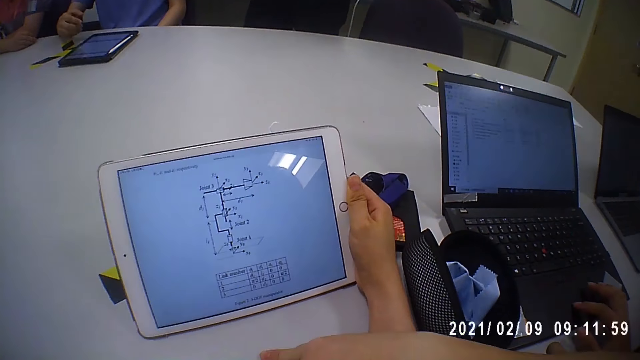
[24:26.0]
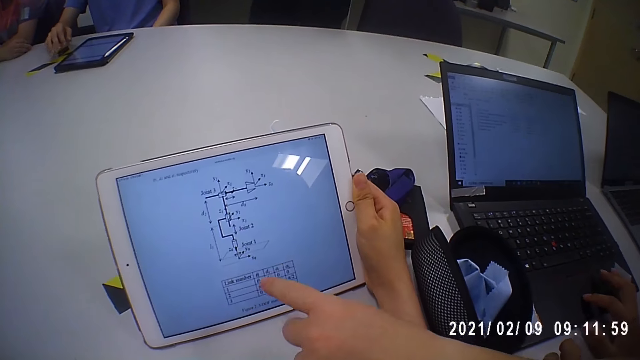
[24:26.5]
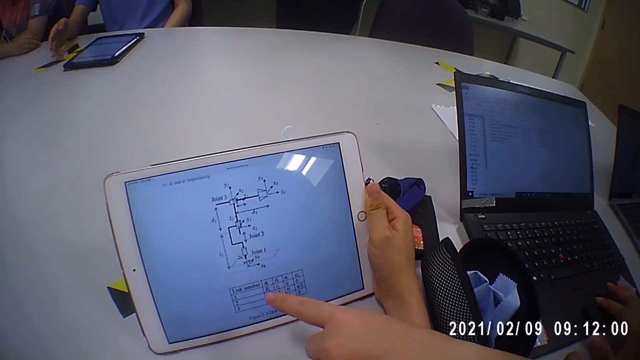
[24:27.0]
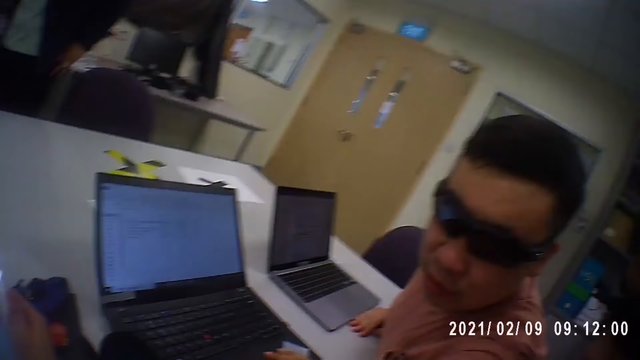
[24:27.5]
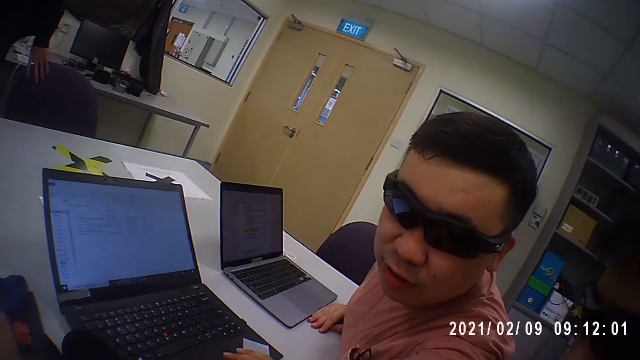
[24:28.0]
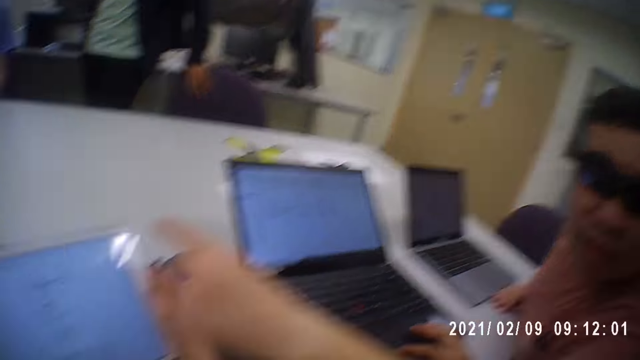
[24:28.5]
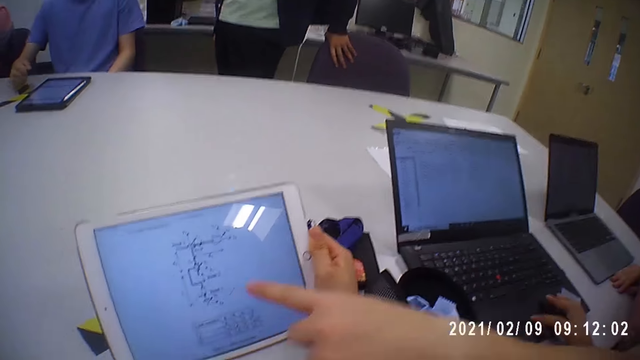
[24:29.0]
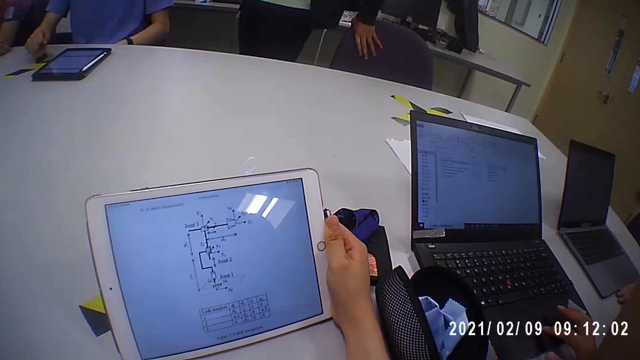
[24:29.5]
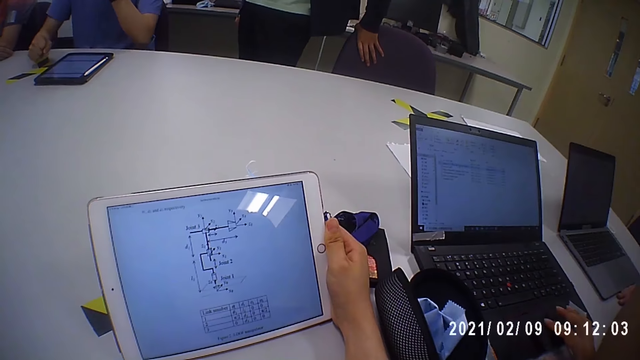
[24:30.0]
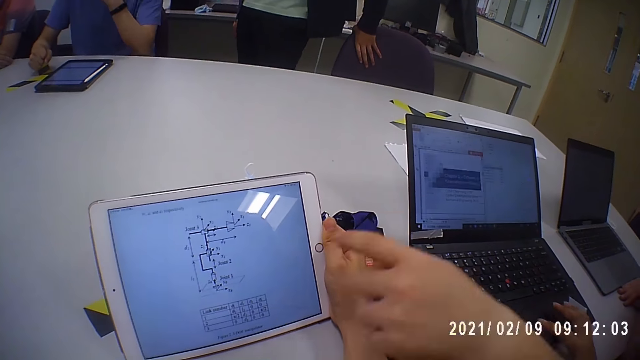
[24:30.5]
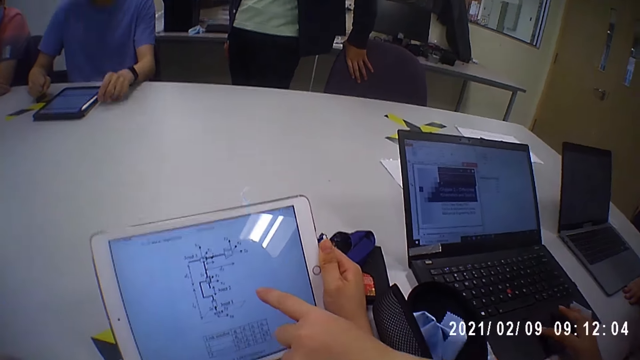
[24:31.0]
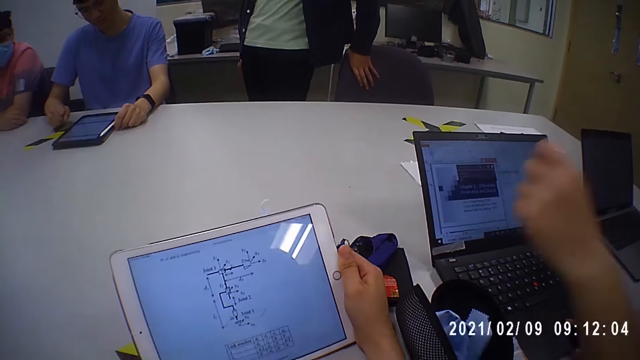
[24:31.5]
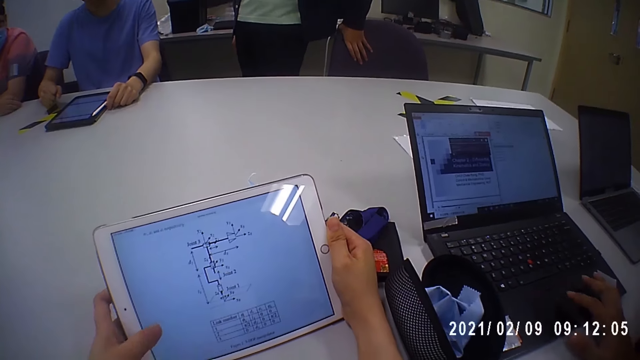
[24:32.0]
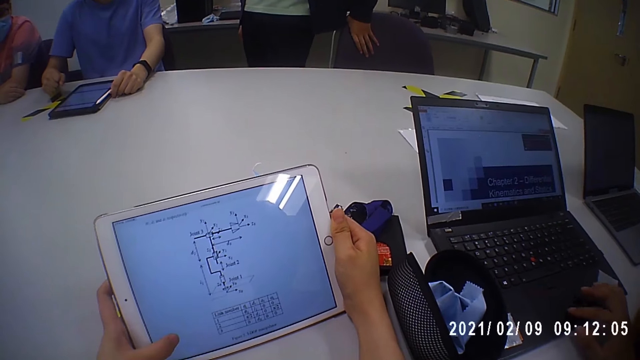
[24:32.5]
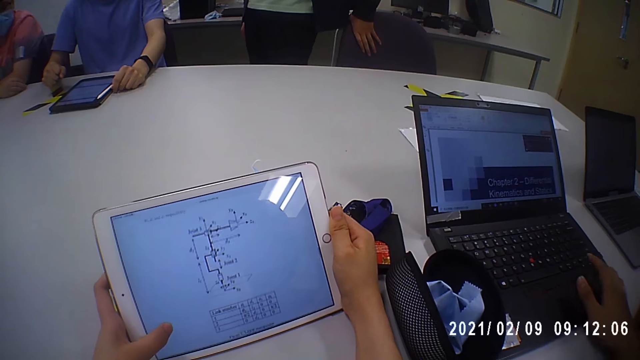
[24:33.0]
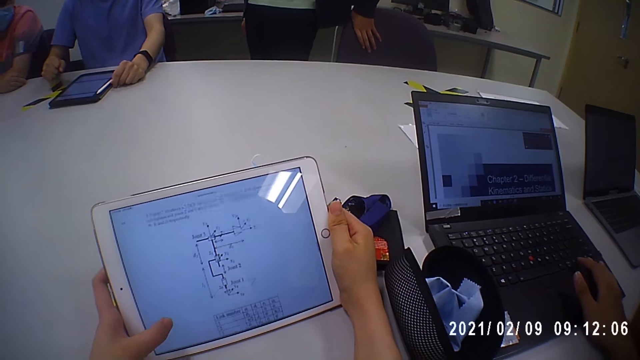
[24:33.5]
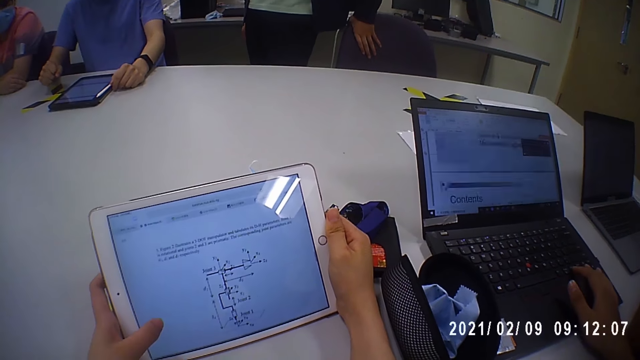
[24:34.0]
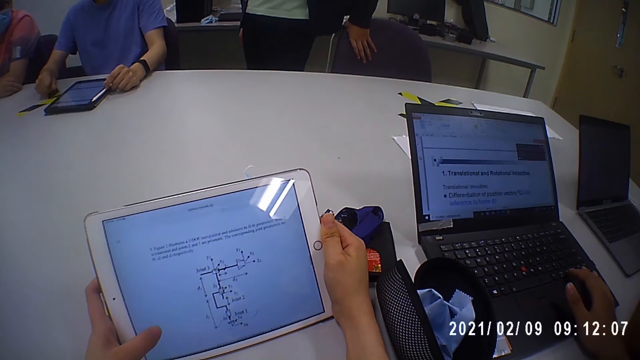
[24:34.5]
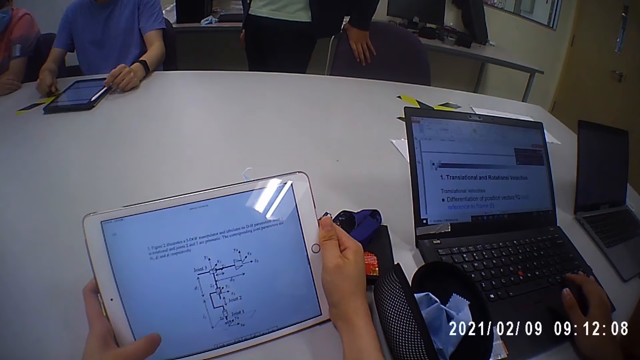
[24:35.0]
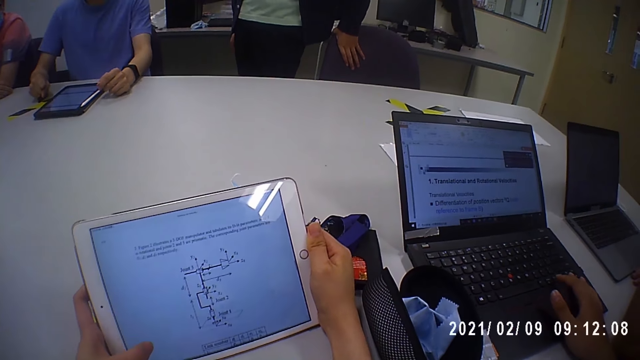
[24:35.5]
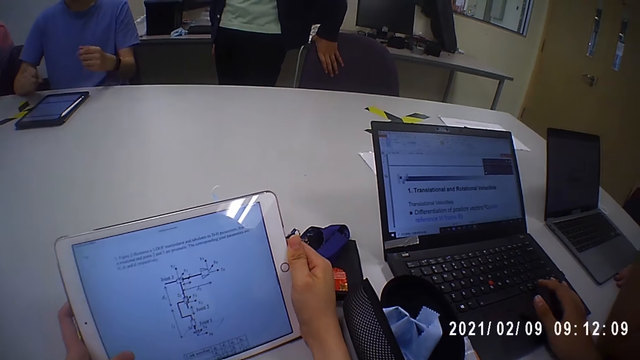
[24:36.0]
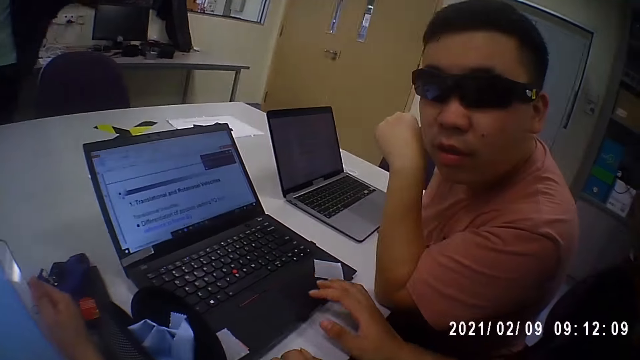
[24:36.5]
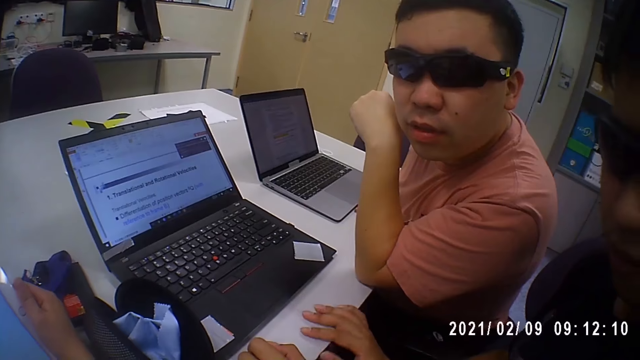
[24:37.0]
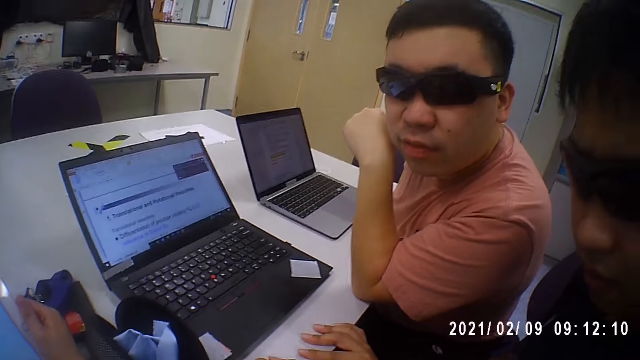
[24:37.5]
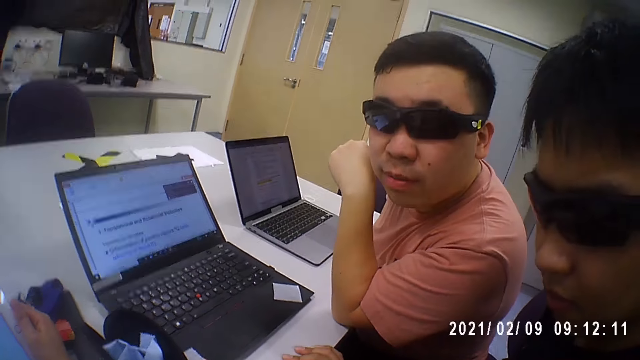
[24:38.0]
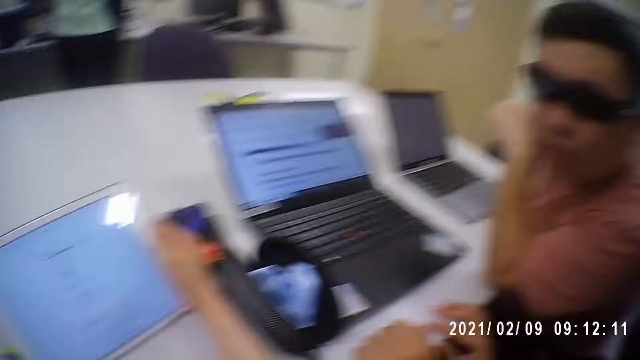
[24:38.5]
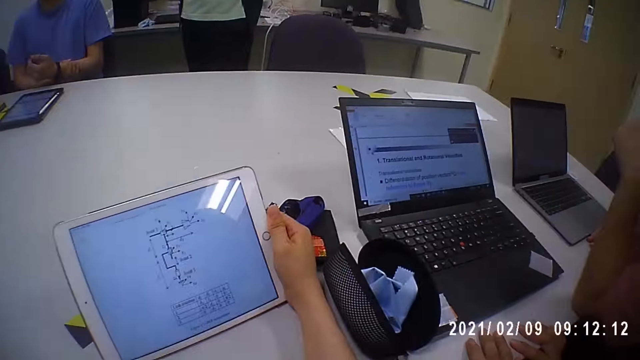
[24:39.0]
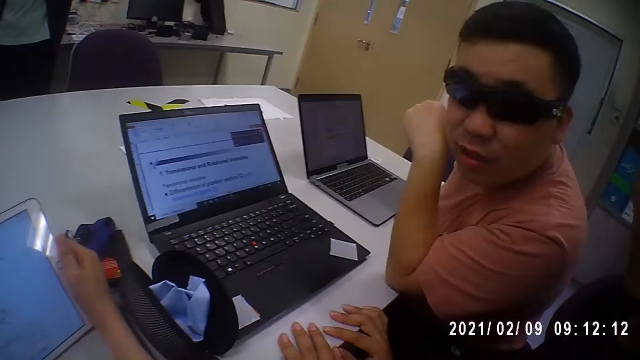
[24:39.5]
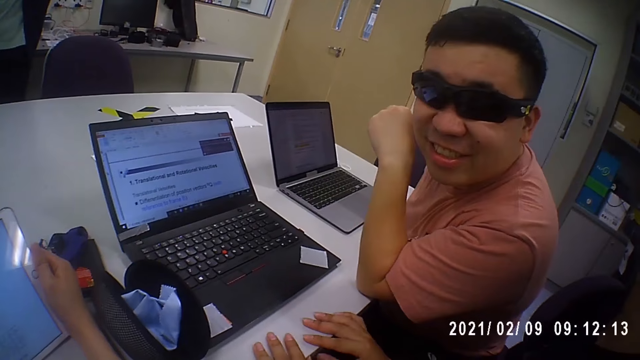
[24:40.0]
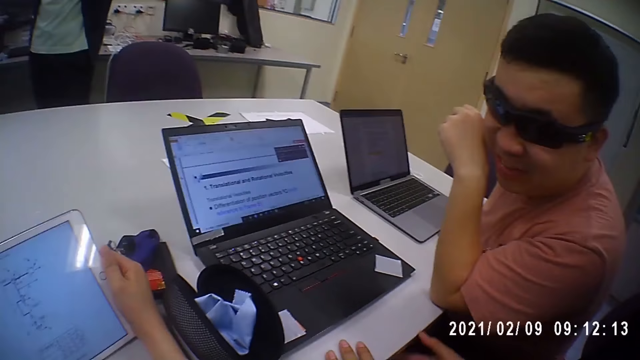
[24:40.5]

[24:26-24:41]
A man points at the camera wearer's tablet on the table with his left hand. Another man places his left hand on the table. The camera wearer operates the tablet on the table with her left hand. She scrolls on the tablet. She looks at the first man.

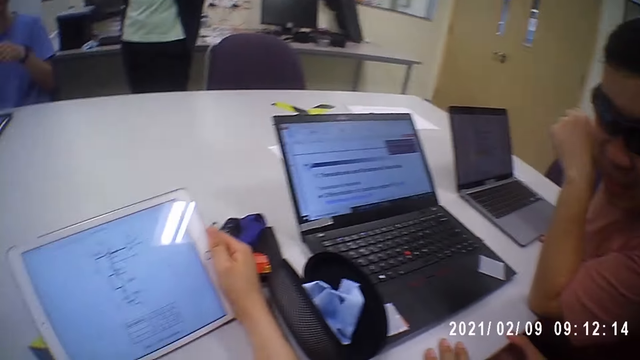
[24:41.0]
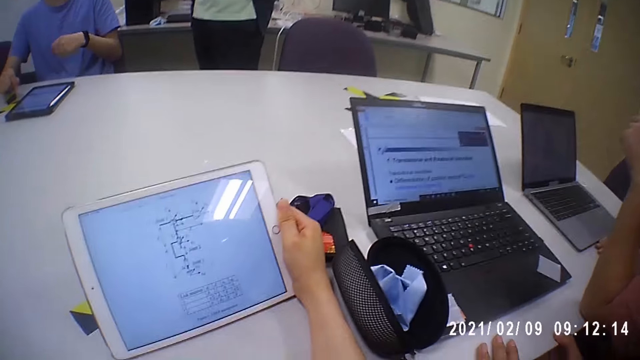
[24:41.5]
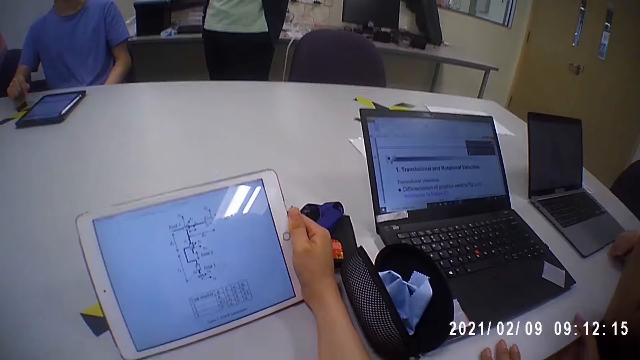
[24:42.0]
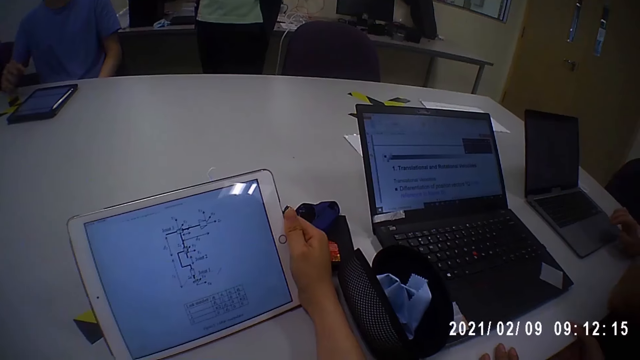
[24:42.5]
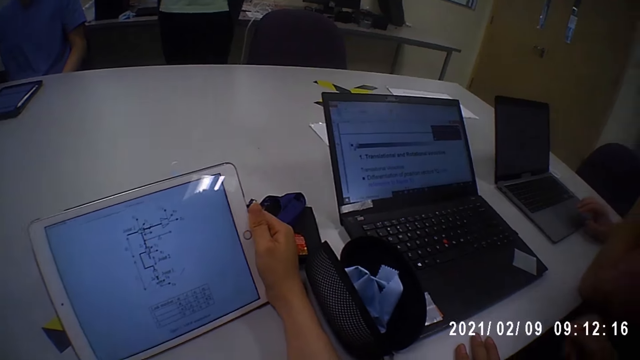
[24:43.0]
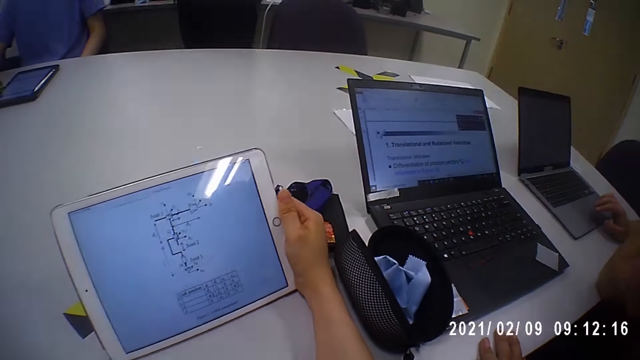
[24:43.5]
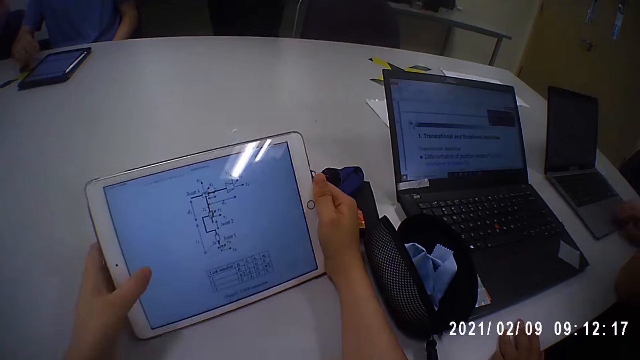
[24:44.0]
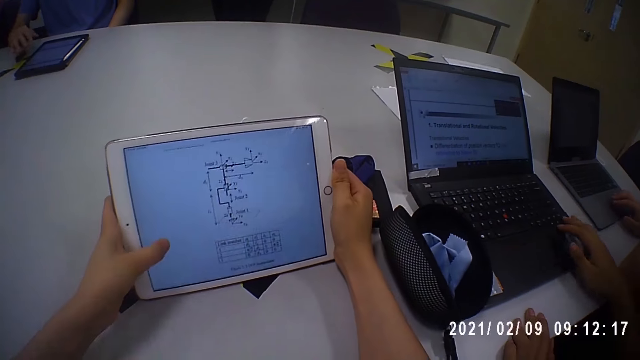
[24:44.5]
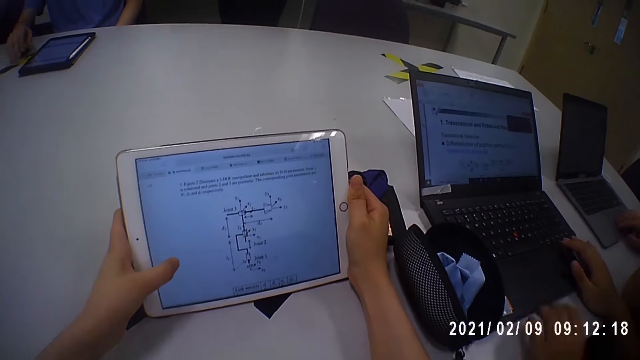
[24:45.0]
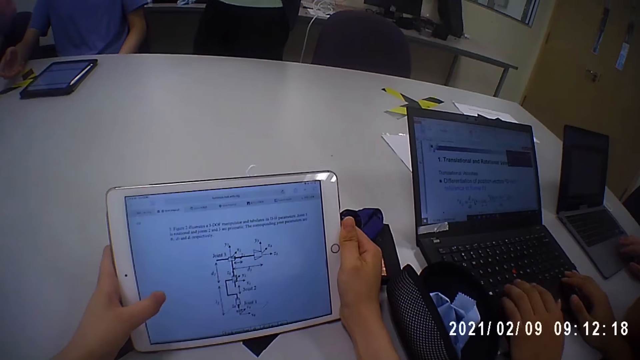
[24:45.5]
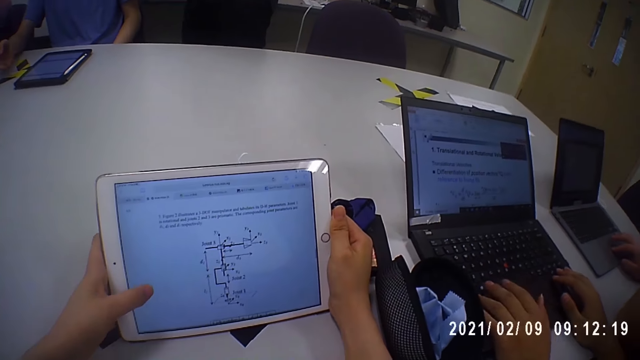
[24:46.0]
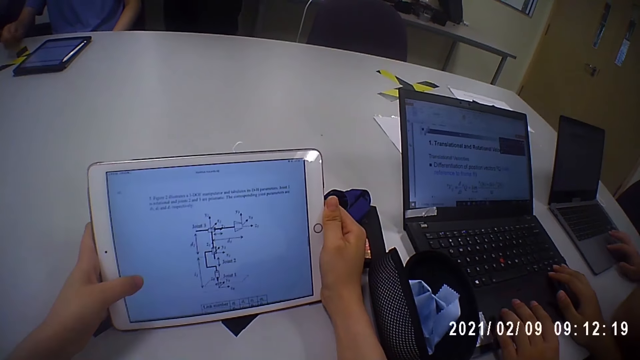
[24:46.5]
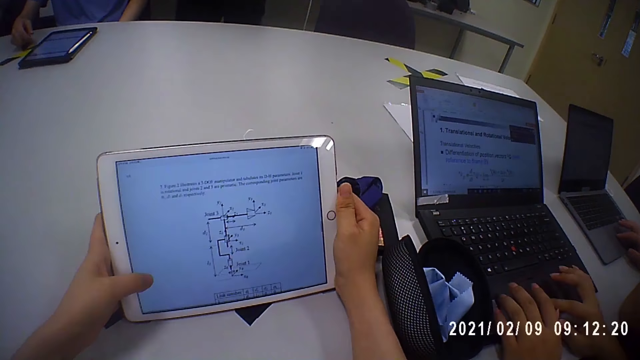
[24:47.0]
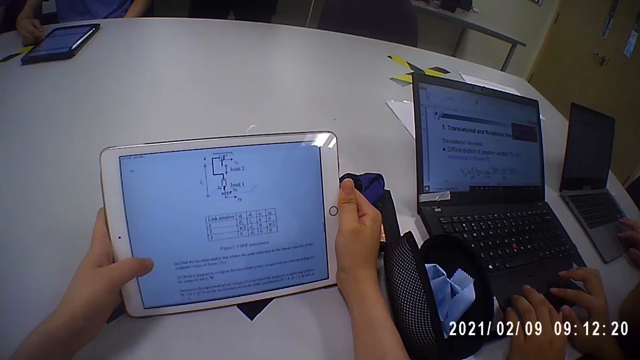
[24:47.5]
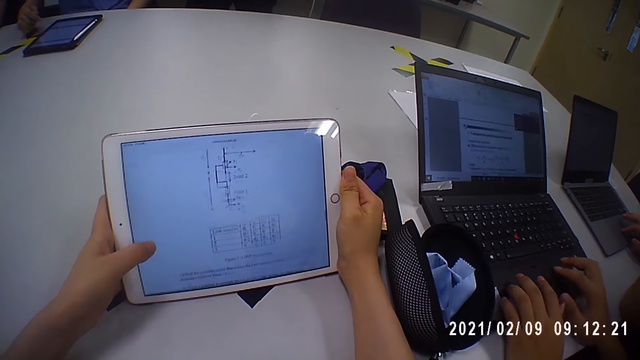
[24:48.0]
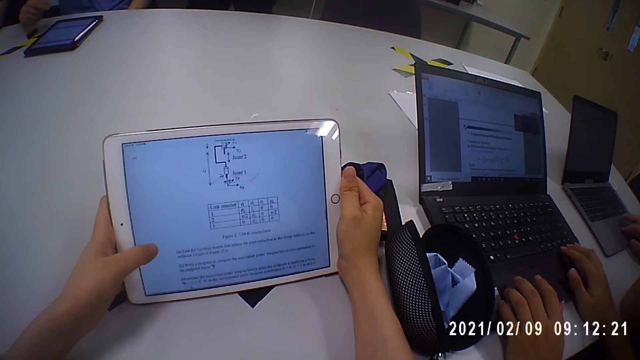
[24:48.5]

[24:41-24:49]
A man operates a laptop on the table with his right hand. The camera wearer moves the tablet on the table with her hands and operates the tablet on the table with her left hand. Another man operates the laptop on the table with his hands. The camera wearer scrolls on the tablet.
